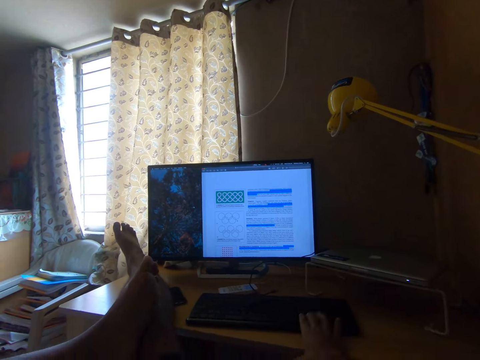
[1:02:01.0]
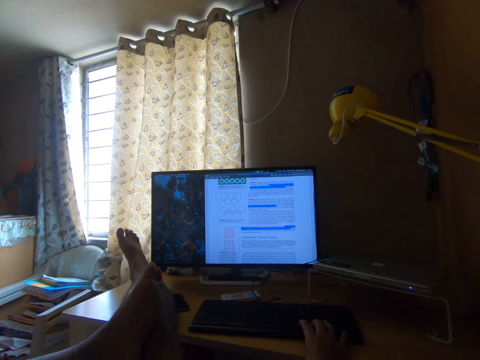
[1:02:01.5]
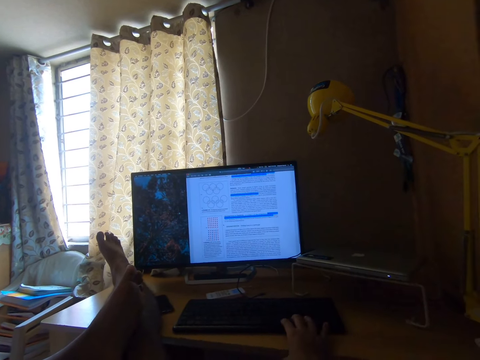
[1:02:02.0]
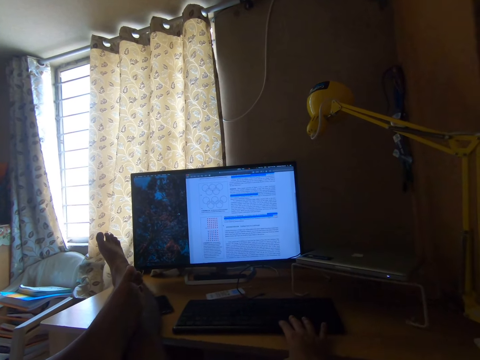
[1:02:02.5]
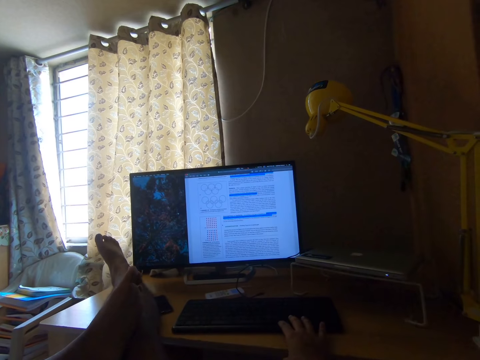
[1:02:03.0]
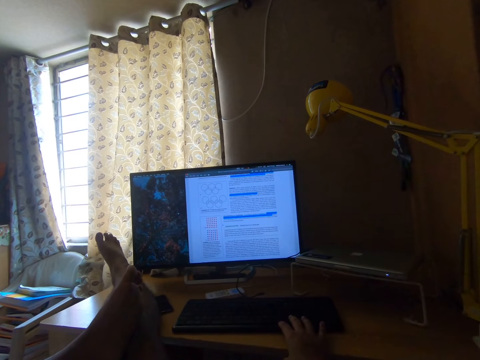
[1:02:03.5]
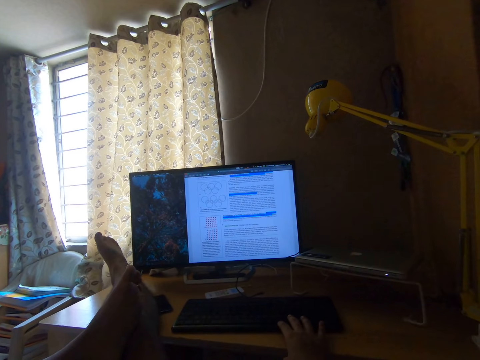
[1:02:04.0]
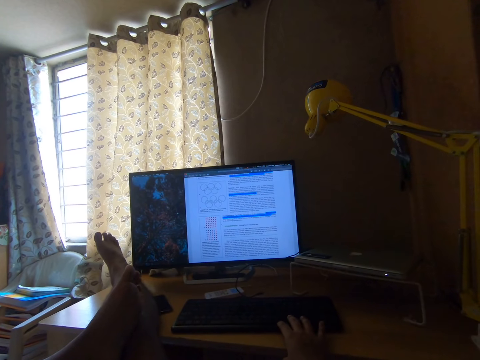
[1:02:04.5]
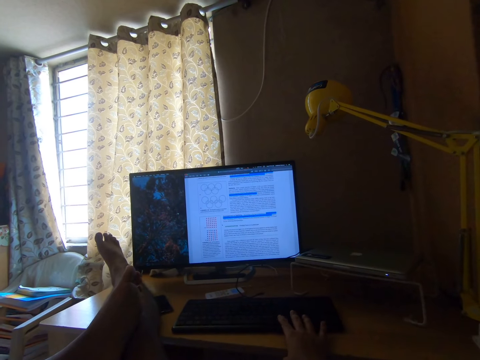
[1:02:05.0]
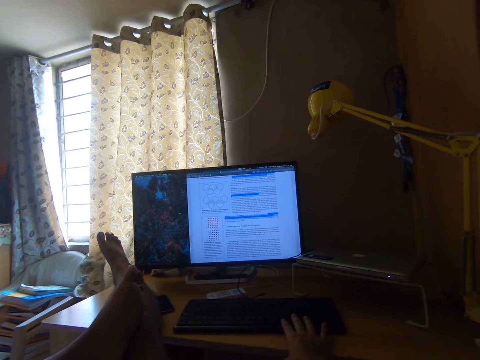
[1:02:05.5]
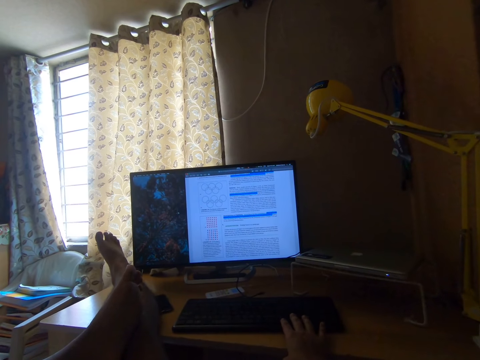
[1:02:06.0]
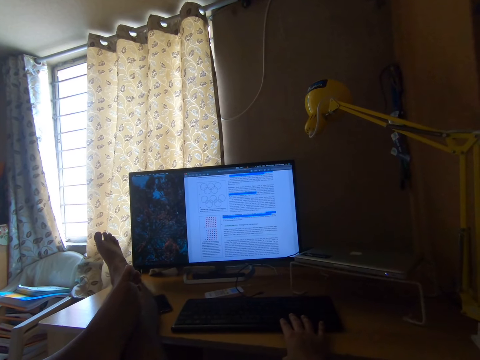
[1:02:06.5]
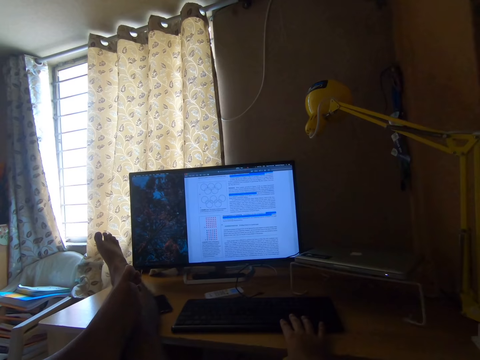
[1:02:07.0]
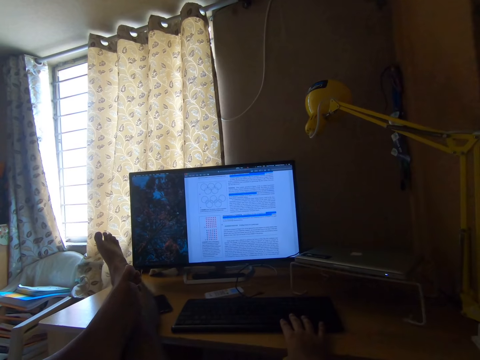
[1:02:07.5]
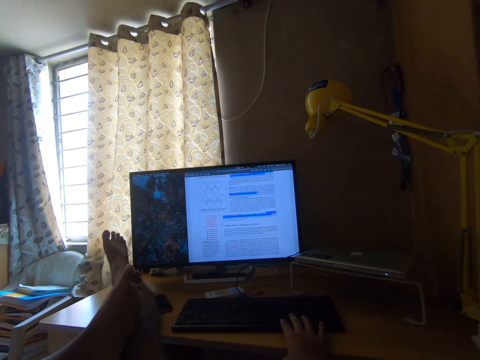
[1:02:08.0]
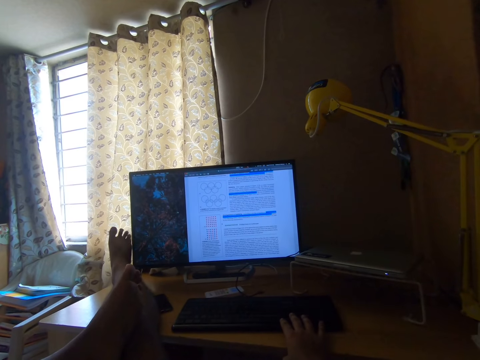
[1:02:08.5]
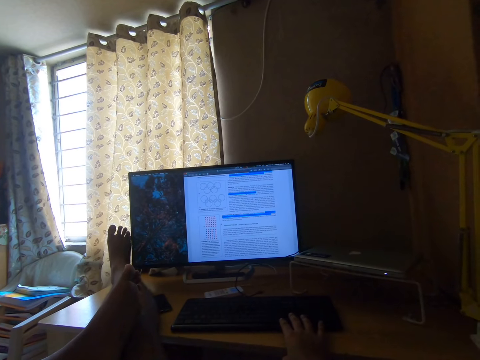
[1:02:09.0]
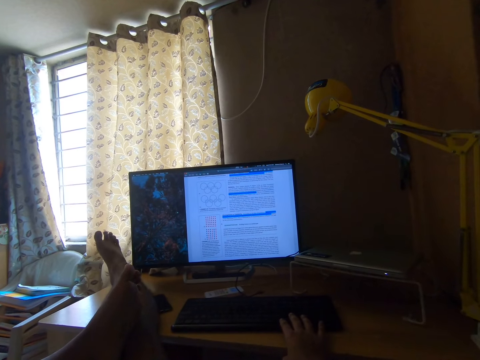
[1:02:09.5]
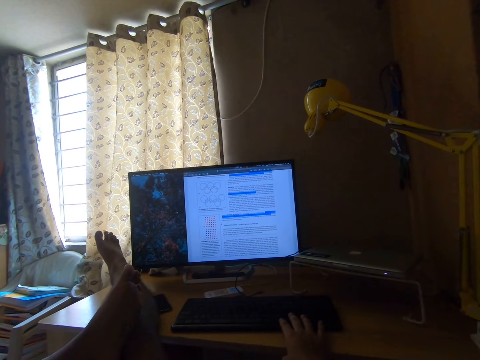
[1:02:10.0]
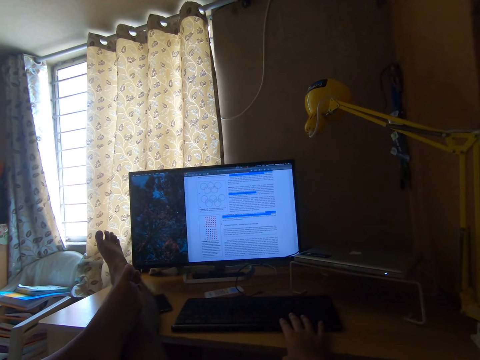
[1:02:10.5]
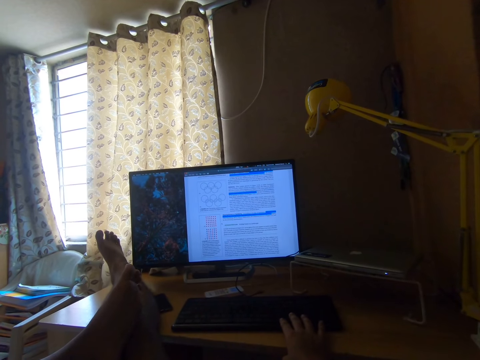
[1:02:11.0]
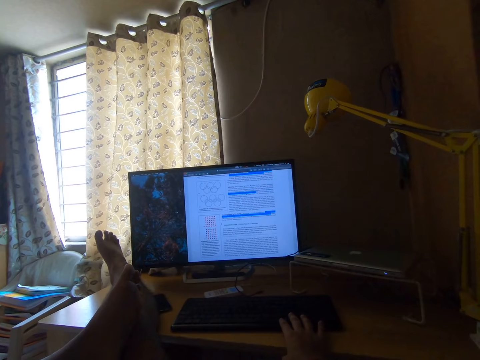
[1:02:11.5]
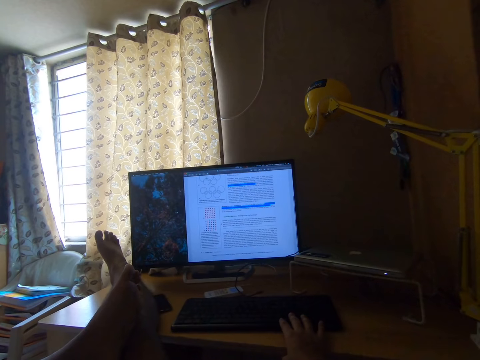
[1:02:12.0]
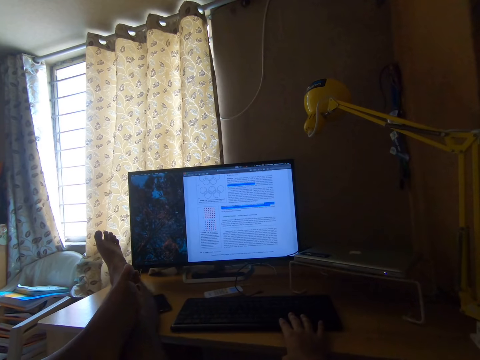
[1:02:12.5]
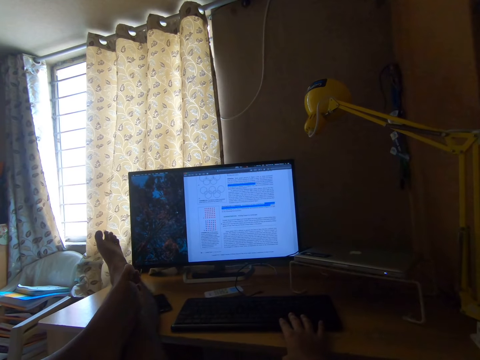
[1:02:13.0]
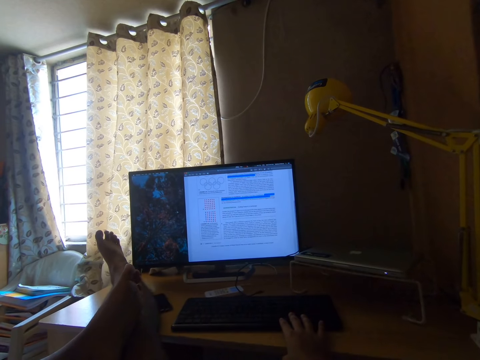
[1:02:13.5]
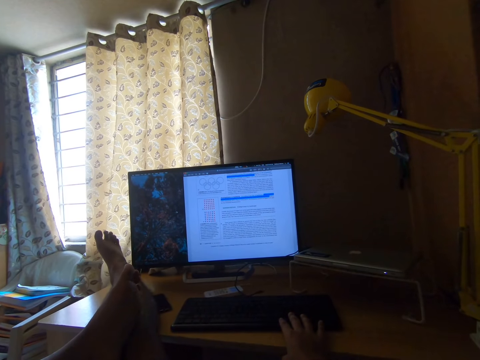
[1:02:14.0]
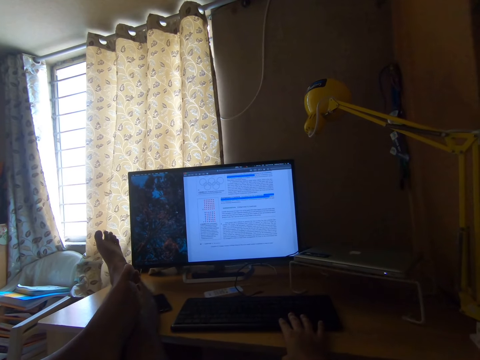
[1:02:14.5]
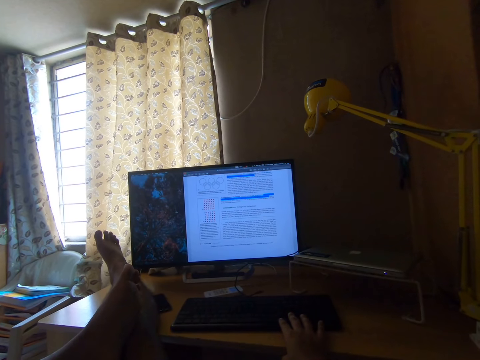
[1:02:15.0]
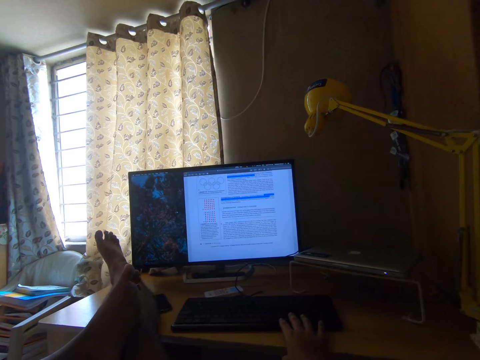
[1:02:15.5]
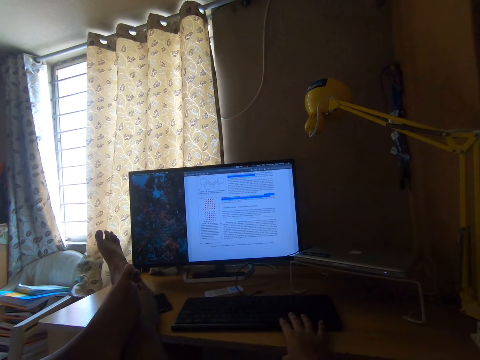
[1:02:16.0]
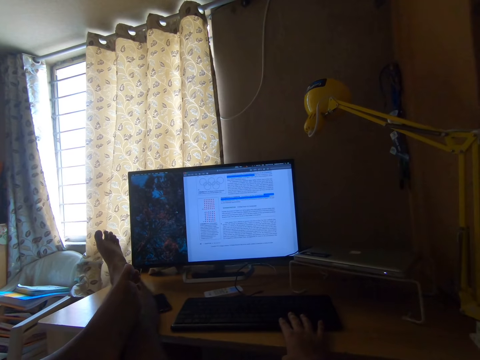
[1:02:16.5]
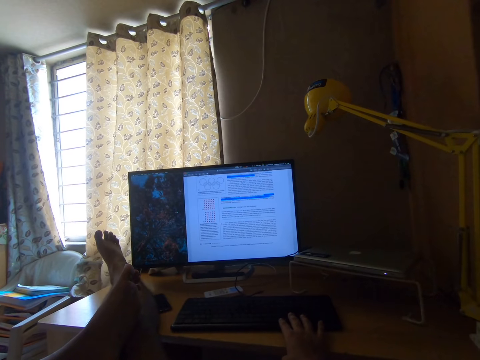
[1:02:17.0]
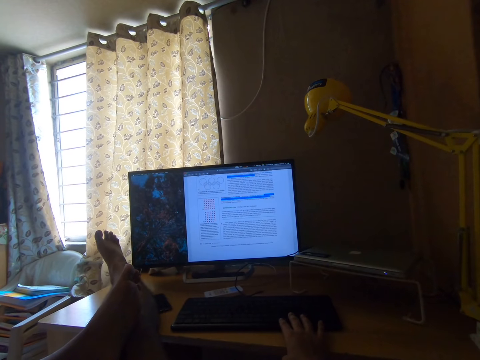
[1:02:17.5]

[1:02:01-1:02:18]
The camera wearer presses a keyboard with her right hand. She moves her feet on the table. She pauses toe movements. She reads out the texts on the computer monitor. She touches the computer monitor with her right foot and moves her leg. She pauses leg movement. She operates the desktop and reads on the desktop.

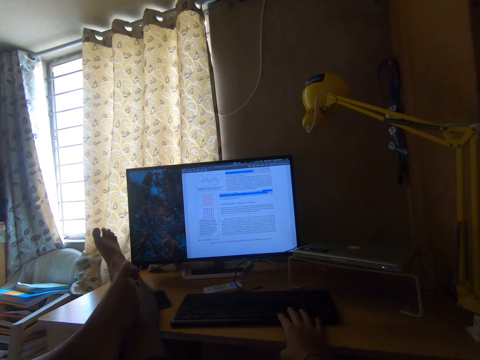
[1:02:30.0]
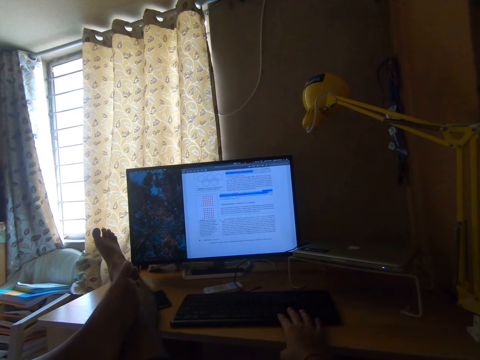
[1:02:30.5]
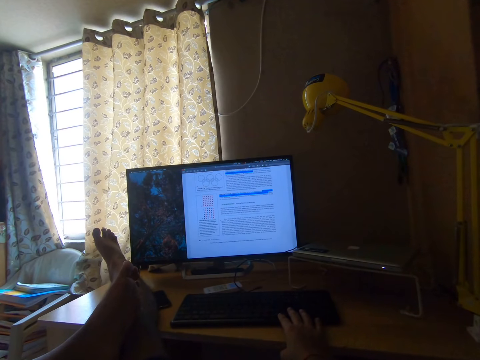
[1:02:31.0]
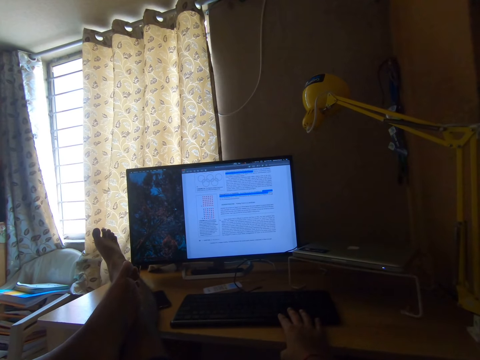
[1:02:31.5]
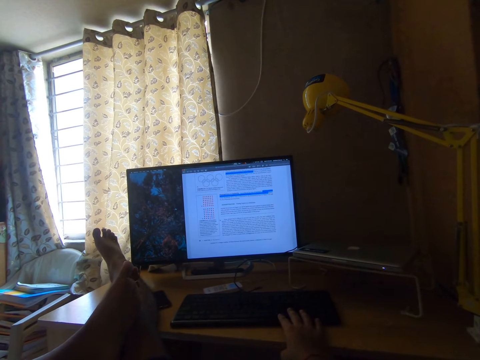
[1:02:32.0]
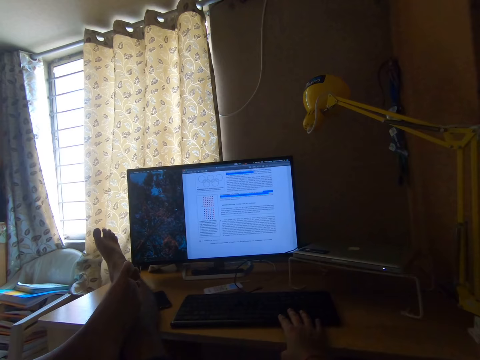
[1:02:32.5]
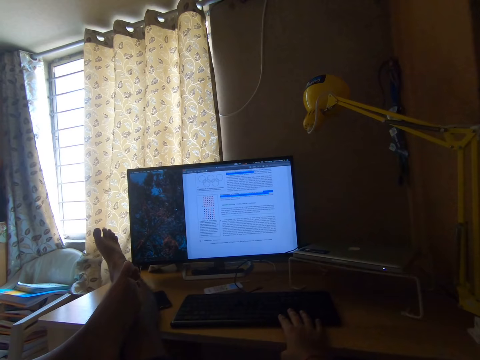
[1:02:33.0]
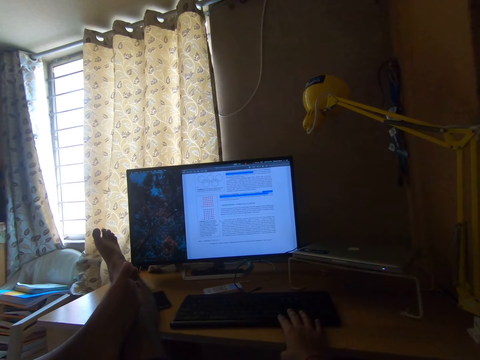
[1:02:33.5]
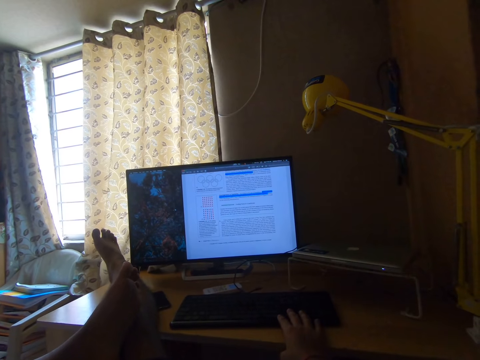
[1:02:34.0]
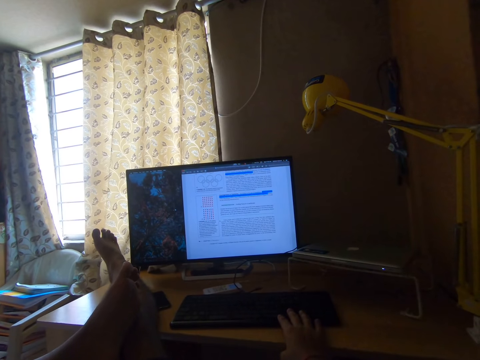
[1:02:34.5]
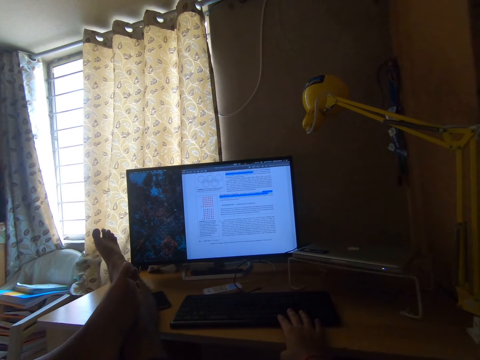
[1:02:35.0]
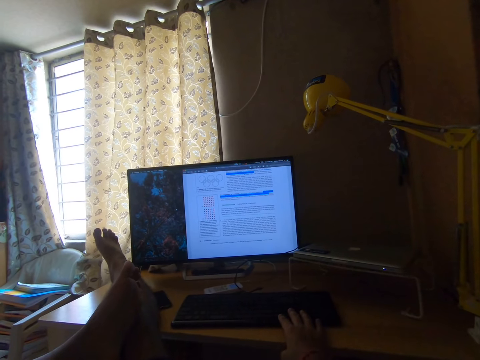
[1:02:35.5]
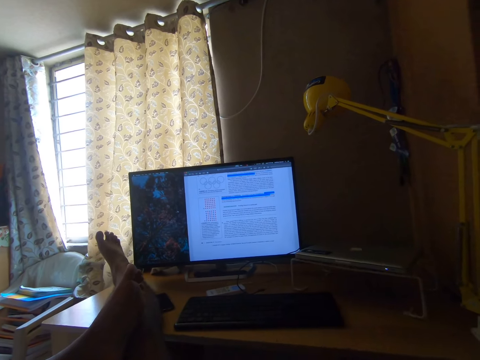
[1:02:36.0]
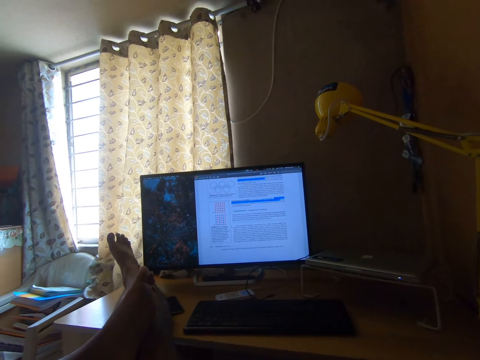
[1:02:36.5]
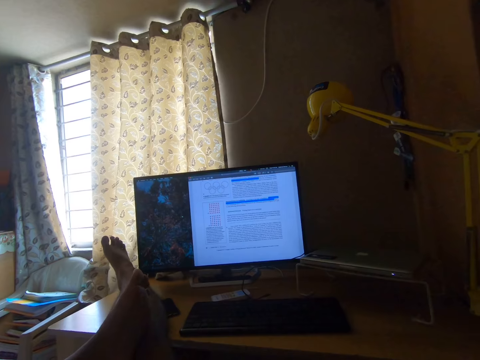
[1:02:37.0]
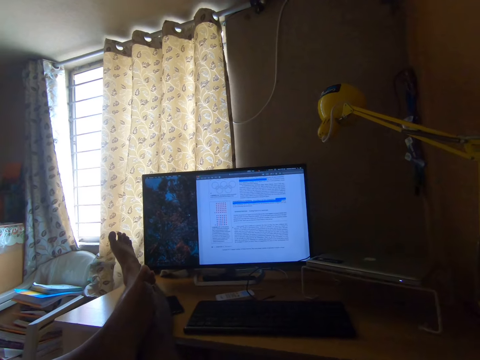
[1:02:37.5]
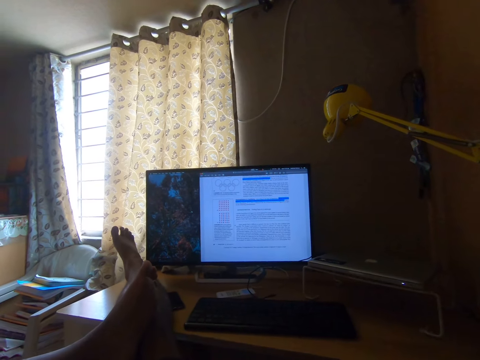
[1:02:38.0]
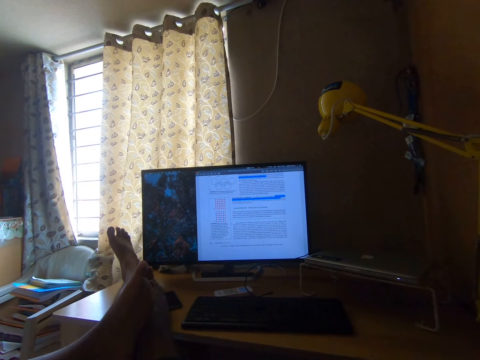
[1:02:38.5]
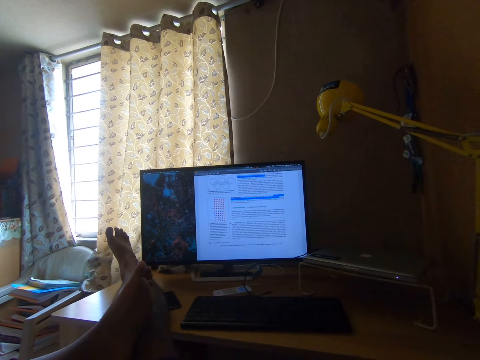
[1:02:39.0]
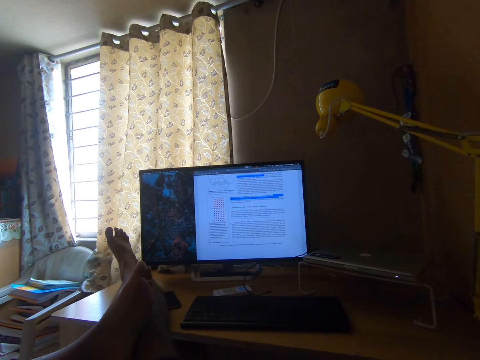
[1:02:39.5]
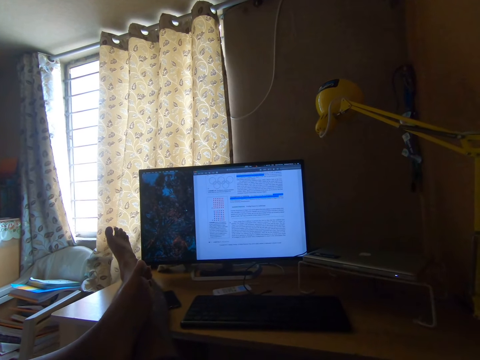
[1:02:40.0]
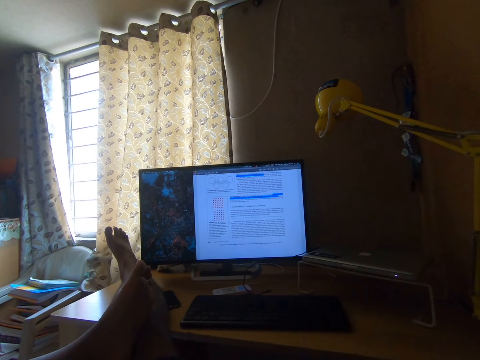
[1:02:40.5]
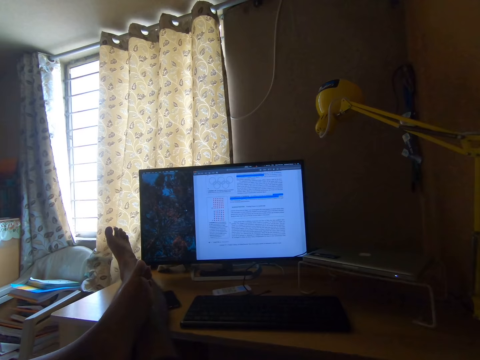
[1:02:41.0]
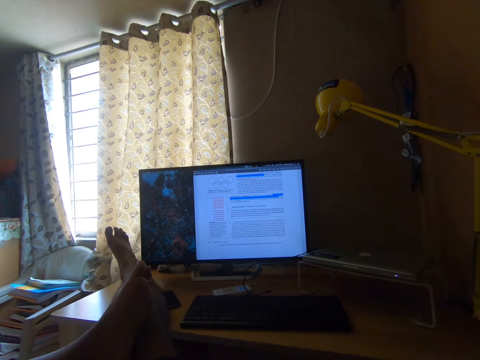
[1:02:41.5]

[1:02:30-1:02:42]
The camera wearer reads out the texts on the computer monitor. She lifts up her right hand from the keyboard. She reads on the desktop.
